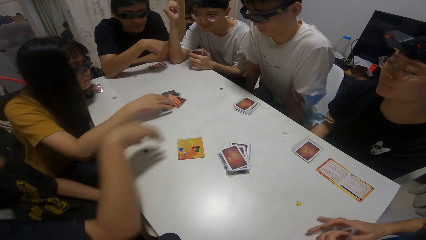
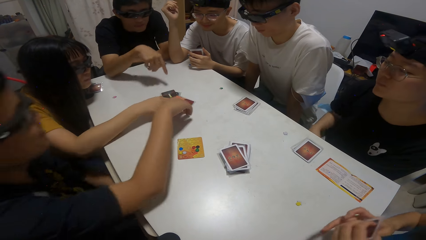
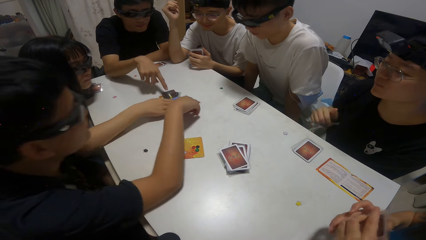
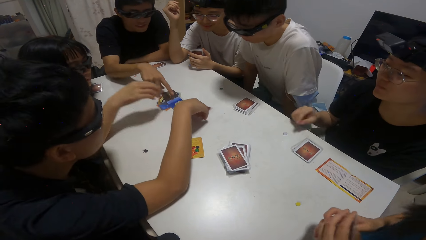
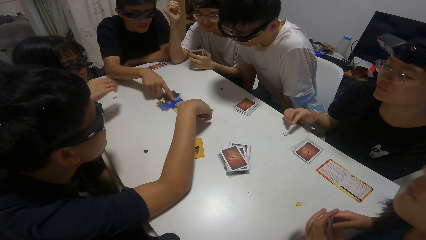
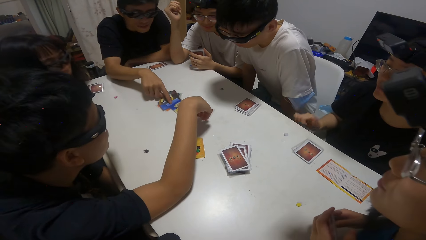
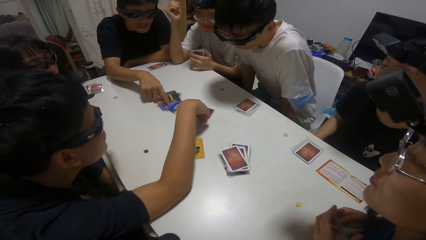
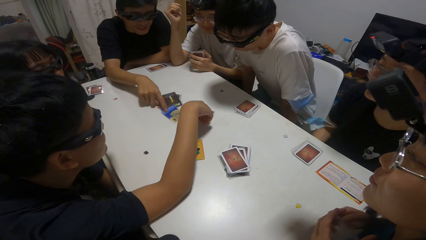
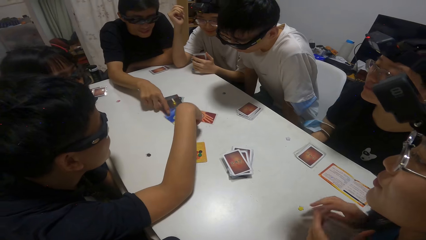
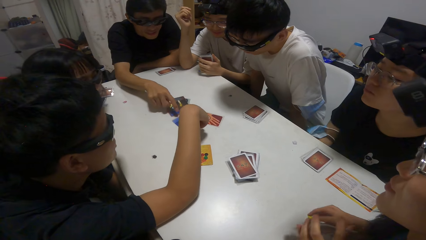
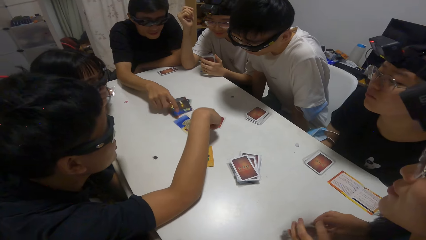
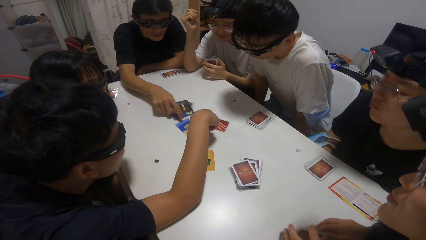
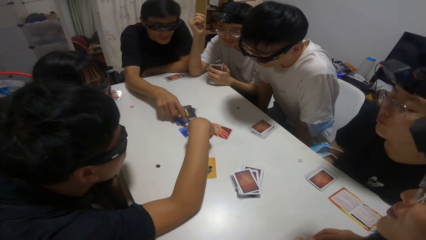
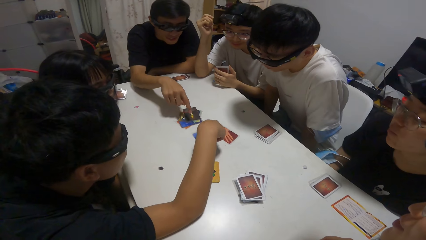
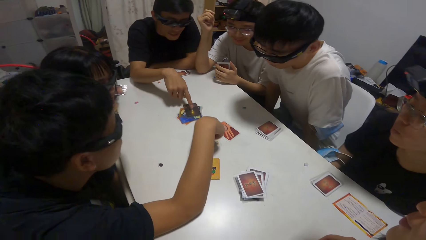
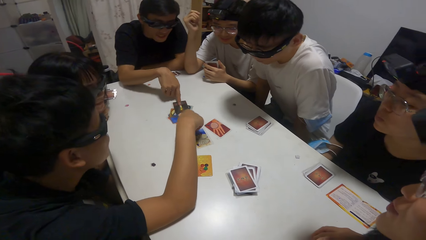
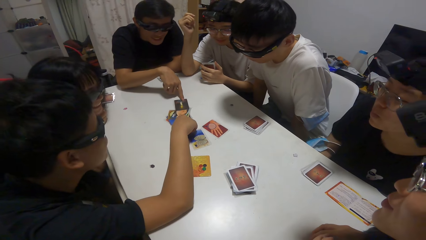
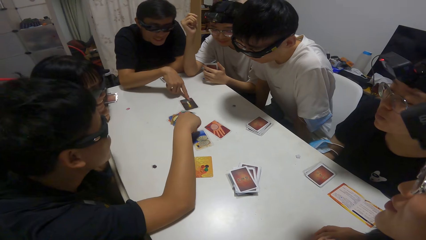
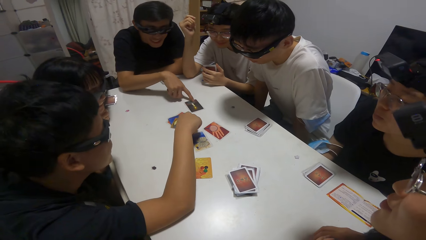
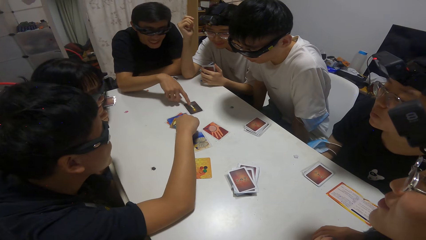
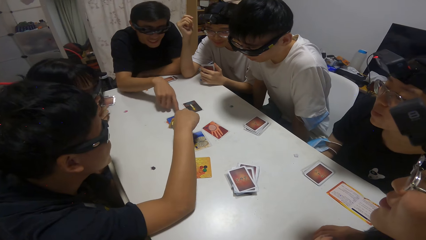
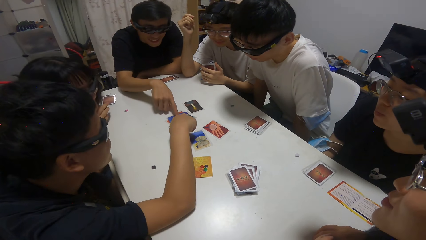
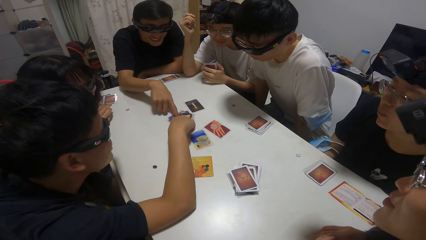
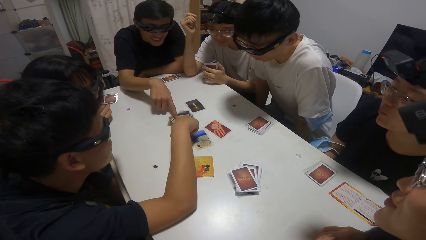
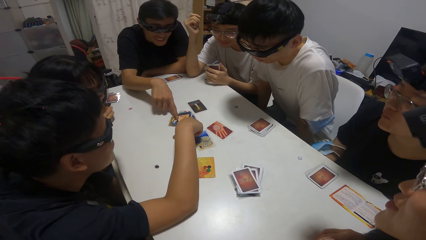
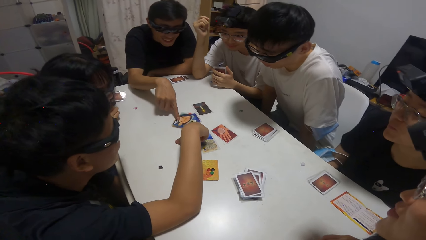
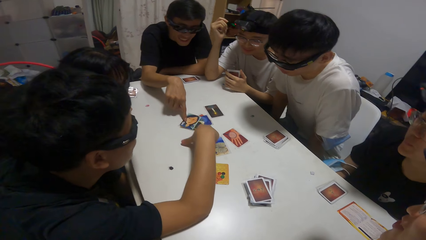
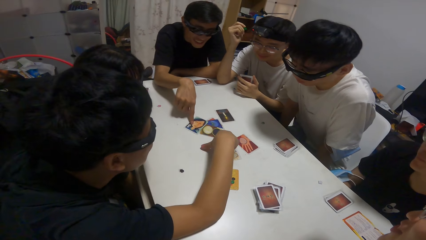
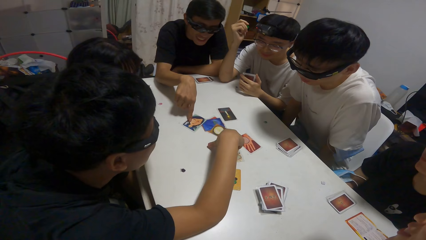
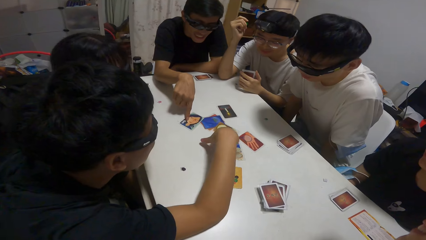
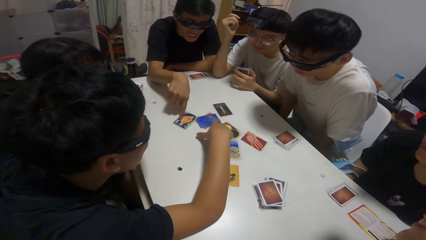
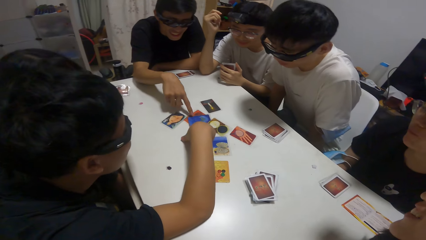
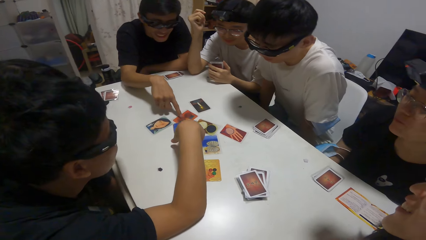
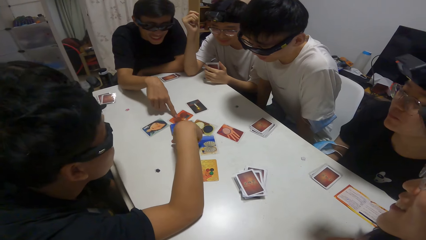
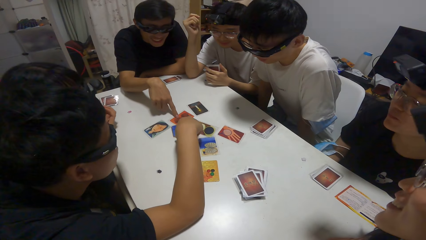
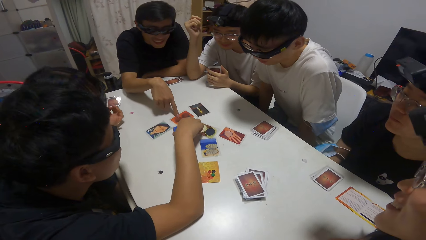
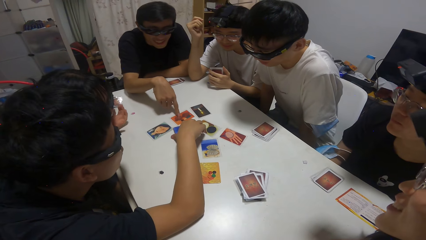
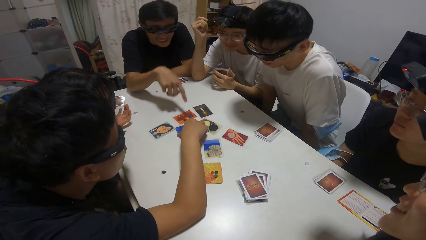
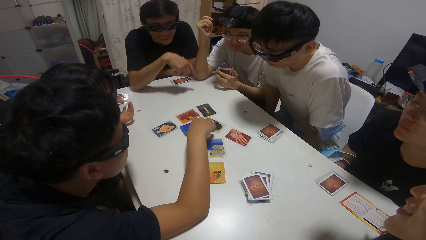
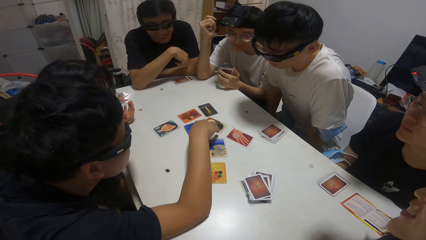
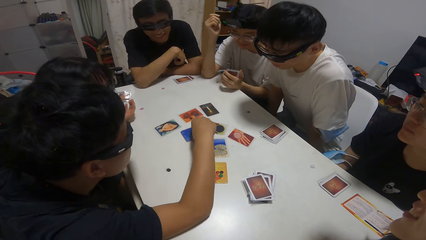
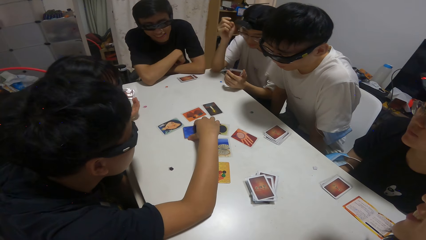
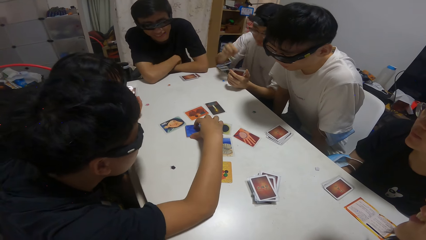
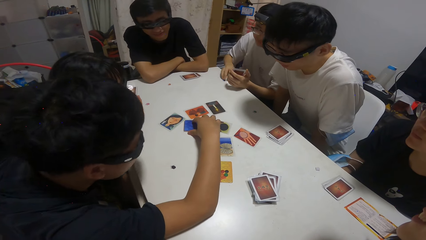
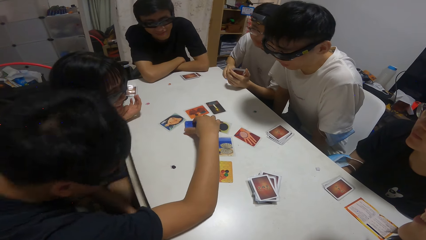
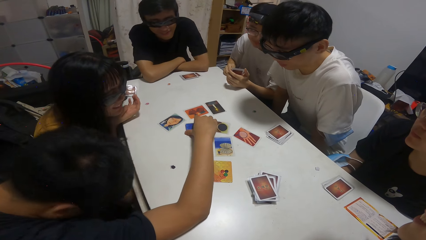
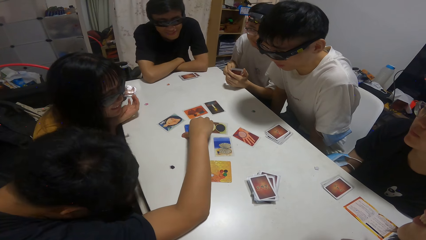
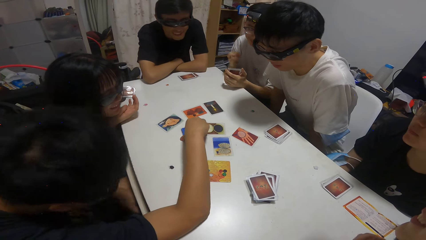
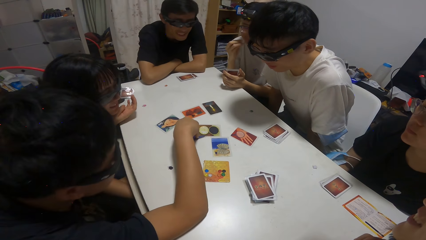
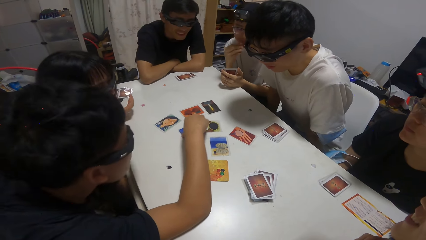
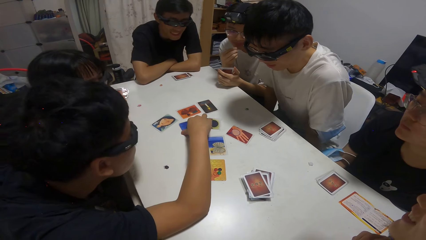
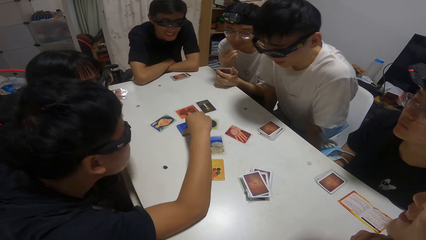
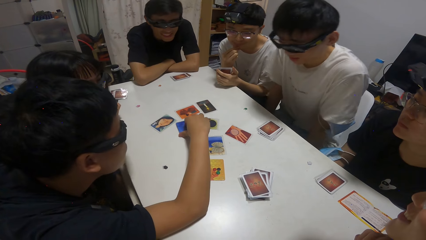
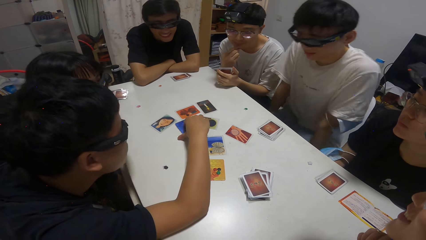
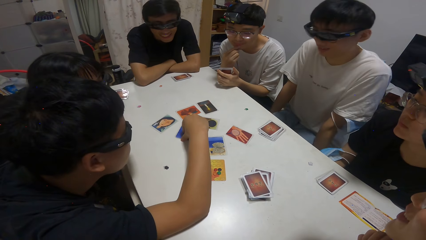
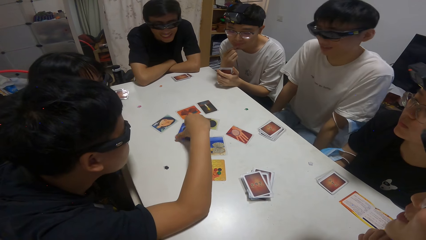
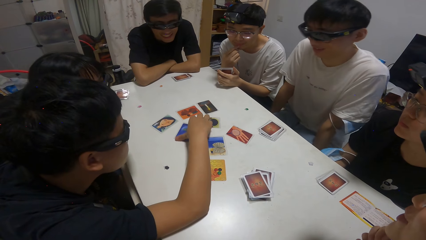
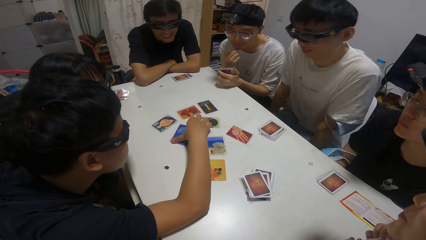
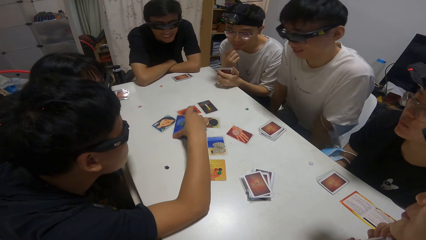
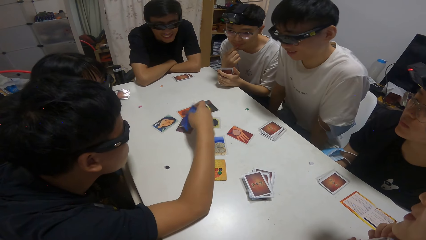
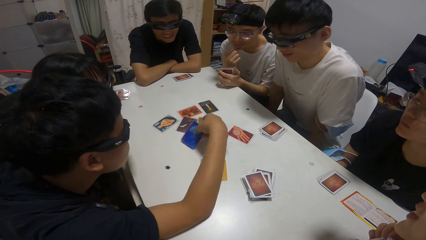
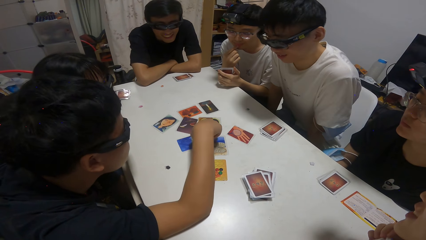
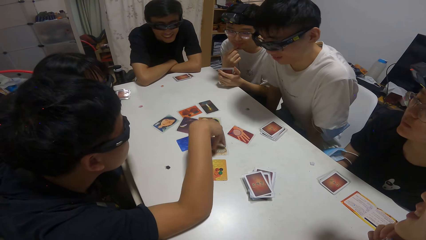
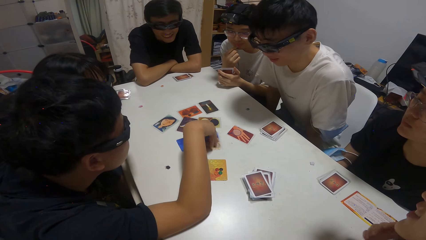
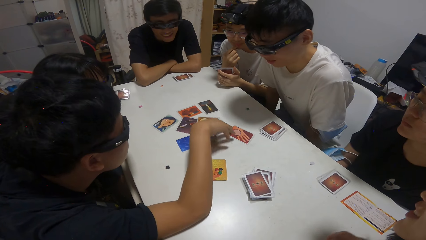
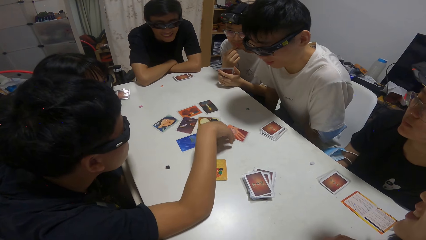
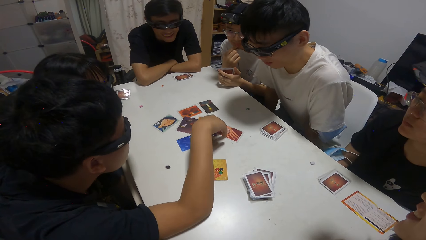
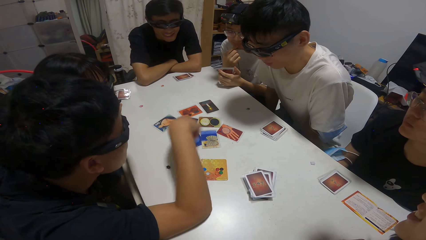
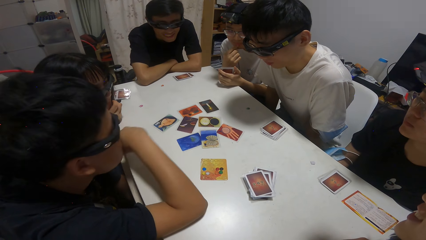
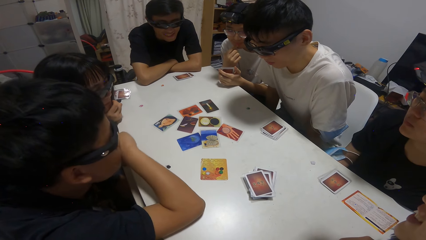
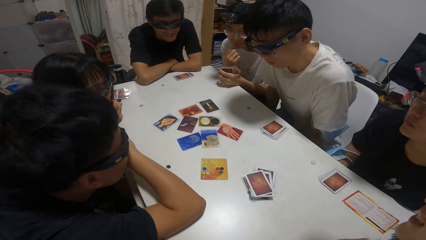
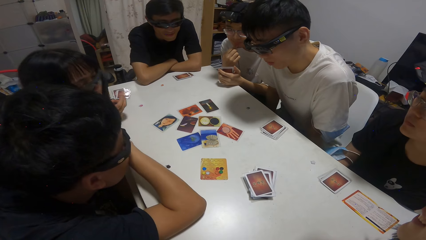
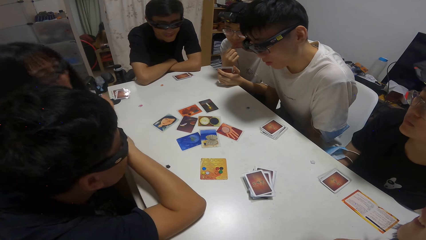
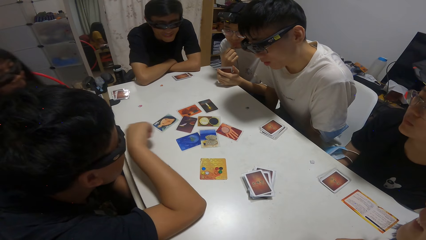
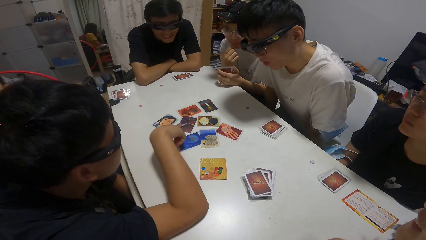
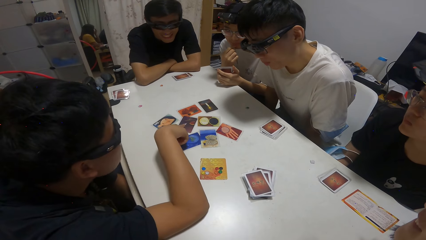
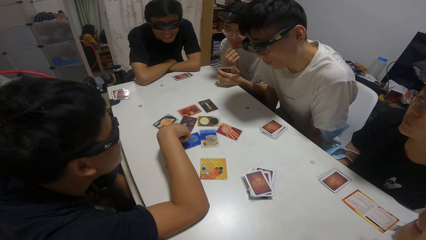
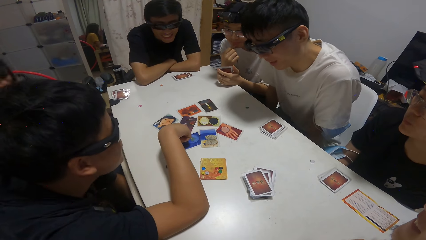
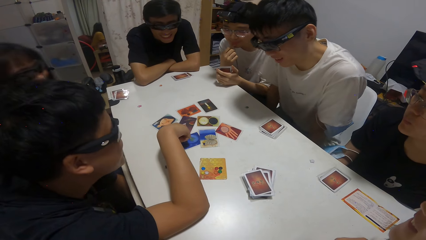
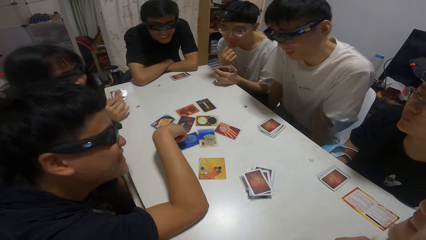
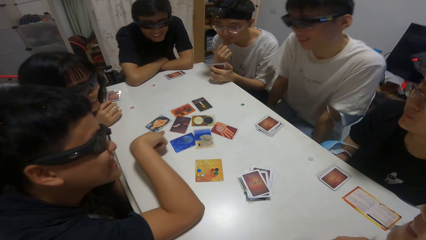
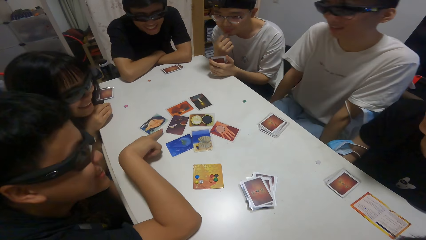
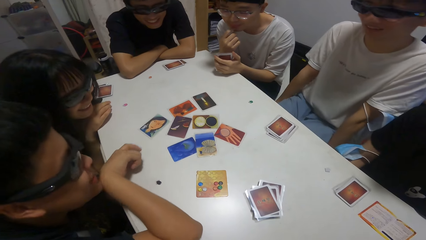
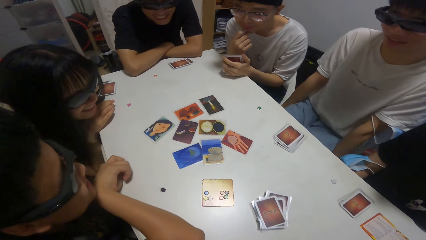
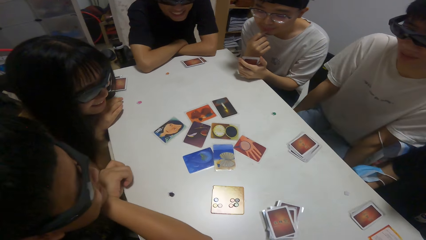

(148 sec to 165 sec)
A woman touches playing cards. A man moves playing cards on the table. Another man moves a playing card on the table.
